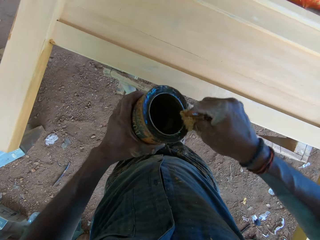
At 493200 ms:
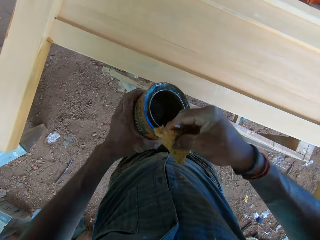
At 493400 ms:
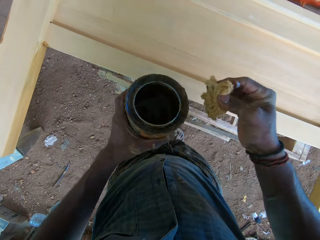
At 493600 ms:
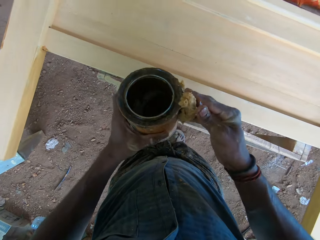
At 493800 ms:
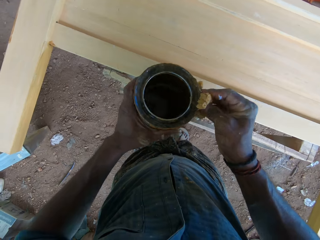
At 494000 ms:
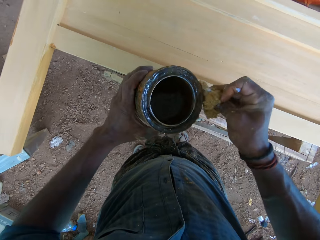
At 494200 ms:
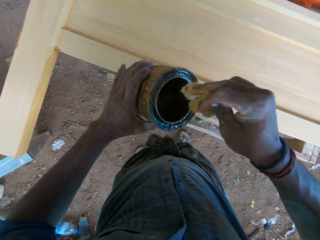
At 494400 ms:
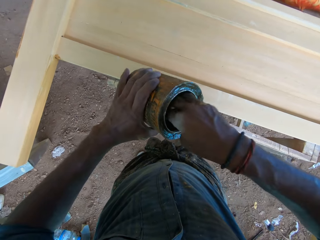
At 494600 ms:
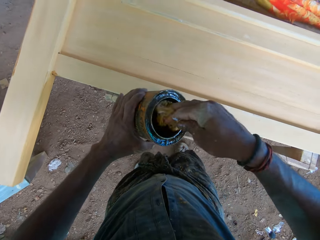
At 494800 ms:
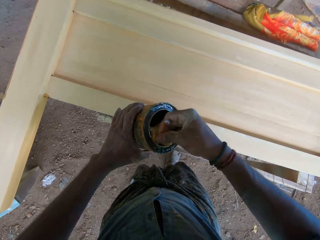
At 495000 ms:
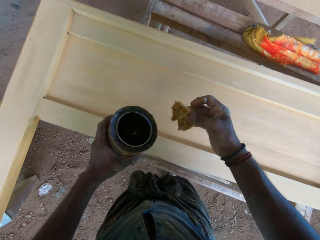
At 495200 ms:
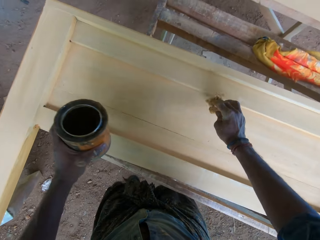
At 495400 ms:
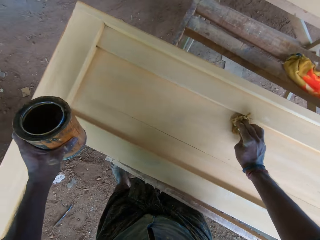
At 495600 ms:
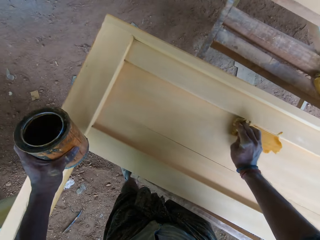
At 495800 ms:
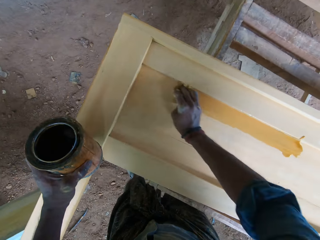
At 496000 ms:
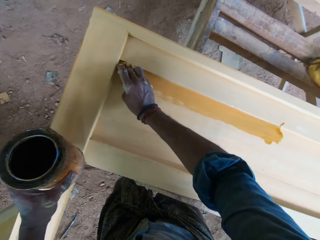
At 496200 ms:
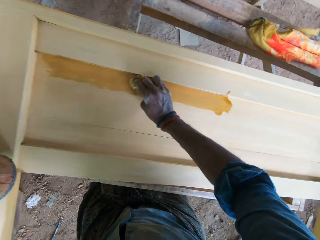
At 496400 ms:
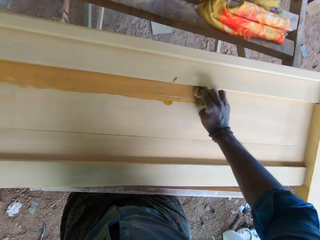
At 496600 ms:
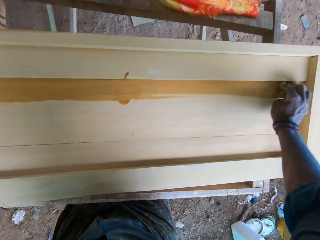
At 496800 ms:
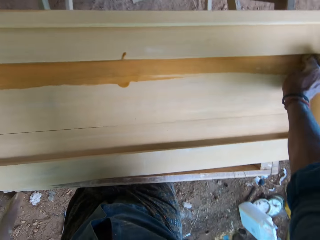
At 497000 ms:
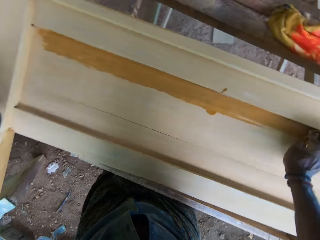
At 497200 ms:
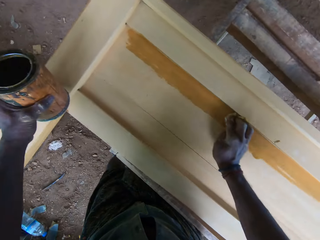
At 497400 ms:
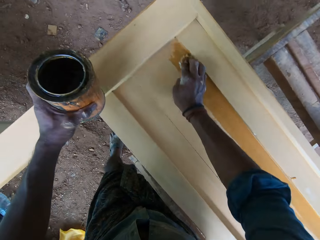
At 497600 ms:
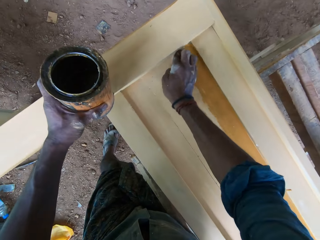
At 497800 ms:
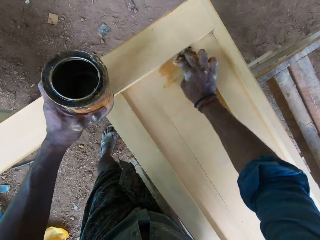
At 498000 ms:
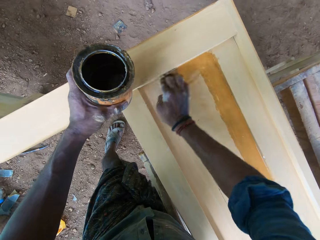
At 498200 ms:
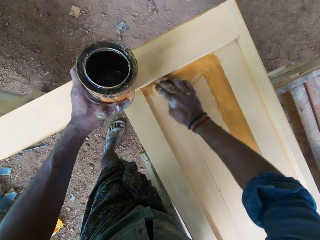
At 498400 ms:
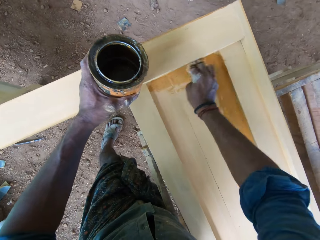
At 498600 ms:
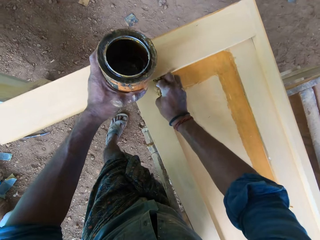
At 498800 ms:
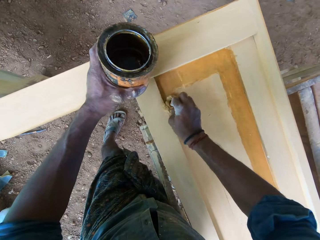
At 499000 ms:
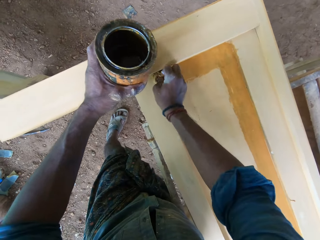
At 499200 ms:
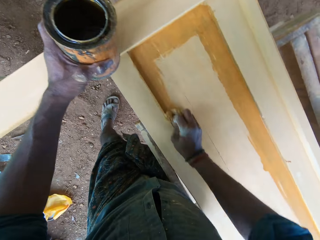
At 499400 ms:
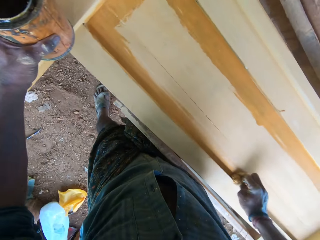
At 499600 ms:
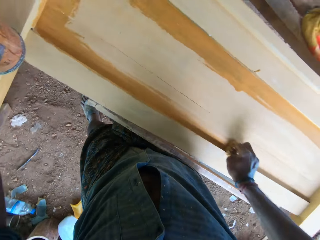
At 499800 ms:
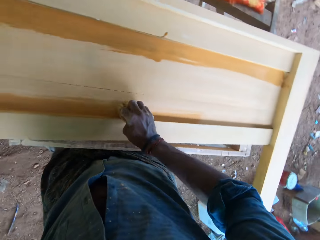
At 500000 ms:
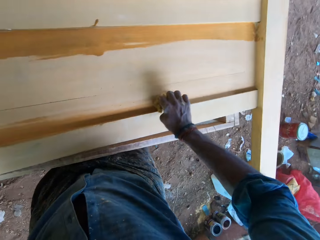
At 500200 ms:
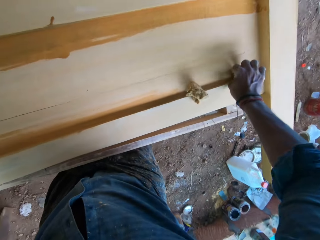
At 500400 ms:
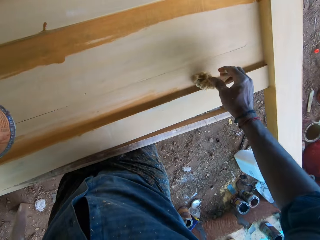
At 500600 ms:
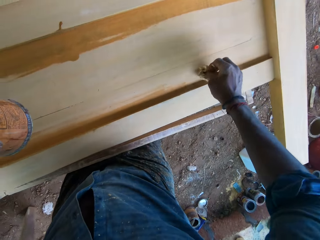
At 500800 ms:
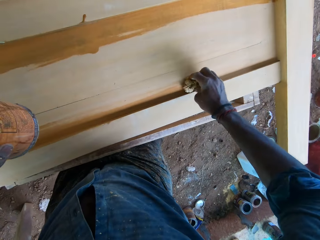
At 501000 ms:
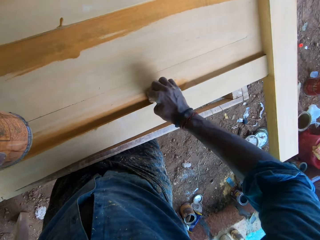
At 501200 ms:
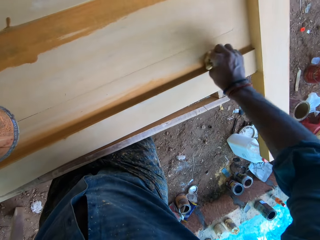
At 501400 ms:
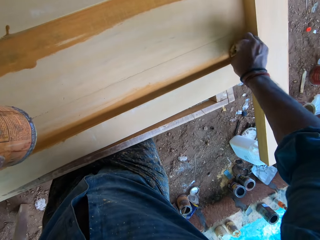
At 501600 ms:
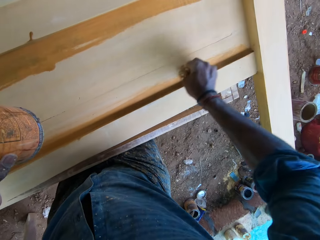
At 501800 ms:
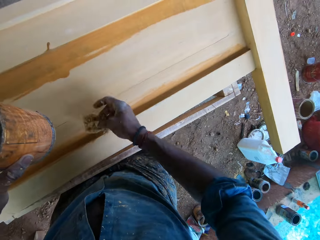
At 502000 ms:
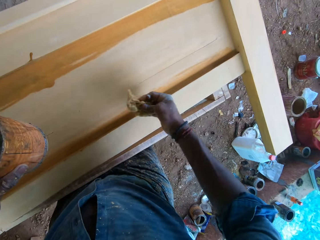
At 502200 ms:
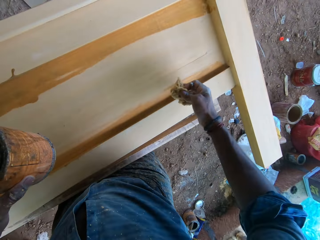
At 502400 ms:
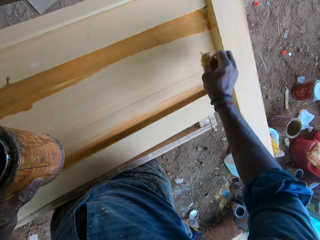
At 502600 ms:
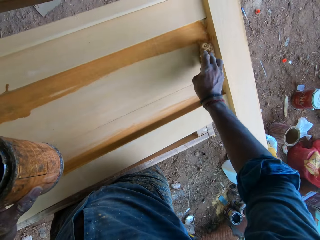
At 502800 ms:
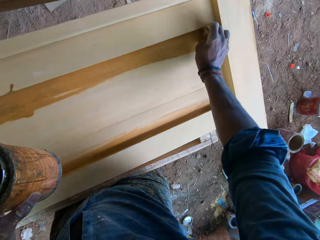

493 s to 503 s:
The camera wearer cleans the edge of the container or tin with the wool in his right hand. He takes paint from the container with the wool in his right hand. He paints the board or wood on the table with the wool in his right hand. He places the tin on the wood. He applies paint on the wood.

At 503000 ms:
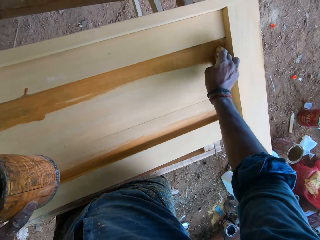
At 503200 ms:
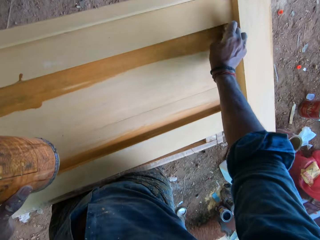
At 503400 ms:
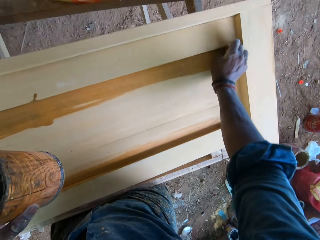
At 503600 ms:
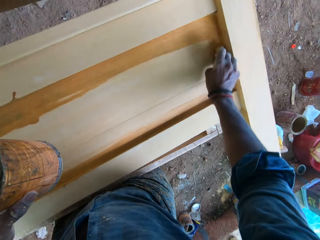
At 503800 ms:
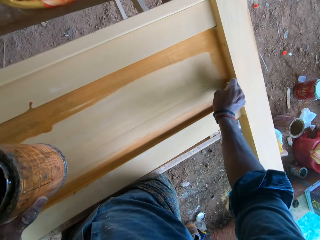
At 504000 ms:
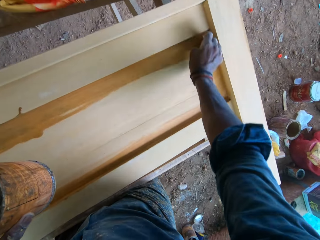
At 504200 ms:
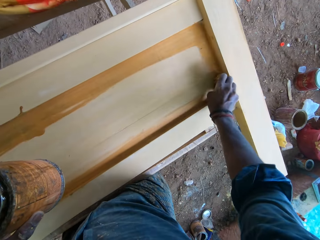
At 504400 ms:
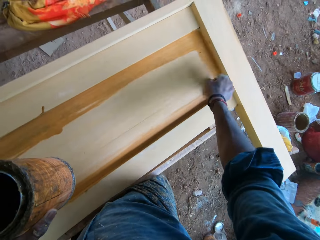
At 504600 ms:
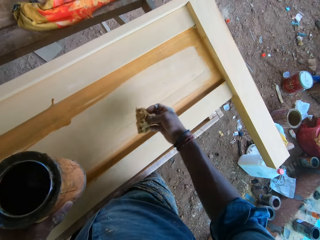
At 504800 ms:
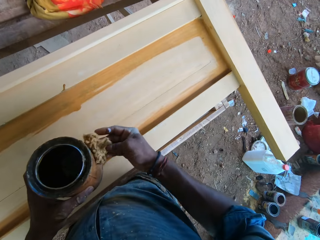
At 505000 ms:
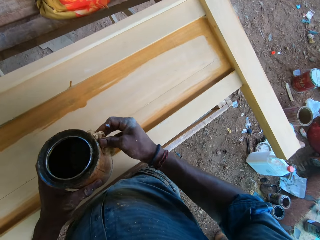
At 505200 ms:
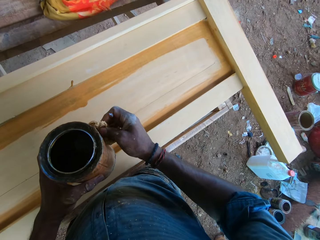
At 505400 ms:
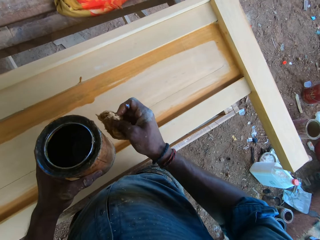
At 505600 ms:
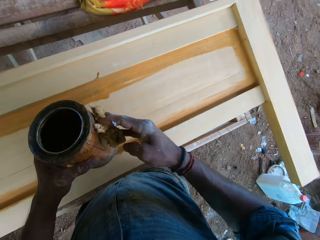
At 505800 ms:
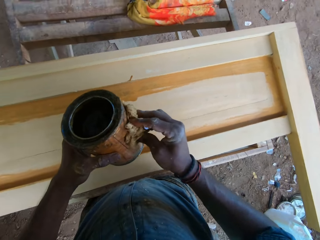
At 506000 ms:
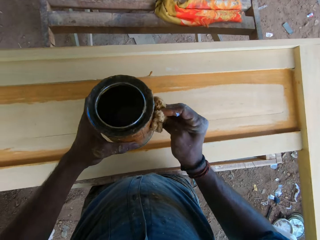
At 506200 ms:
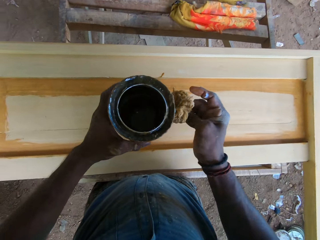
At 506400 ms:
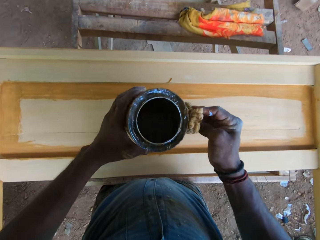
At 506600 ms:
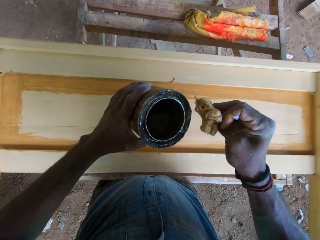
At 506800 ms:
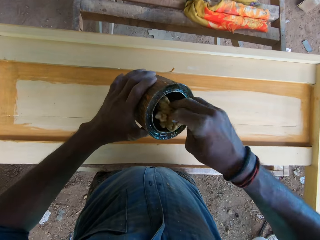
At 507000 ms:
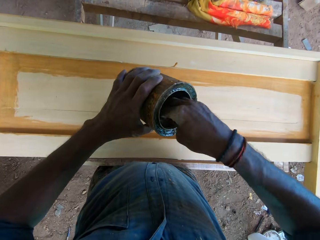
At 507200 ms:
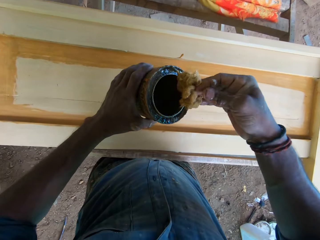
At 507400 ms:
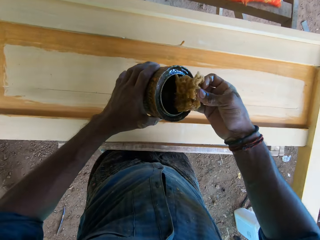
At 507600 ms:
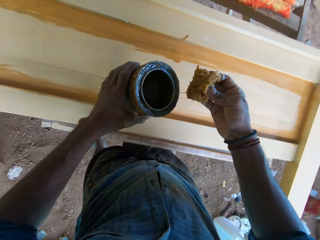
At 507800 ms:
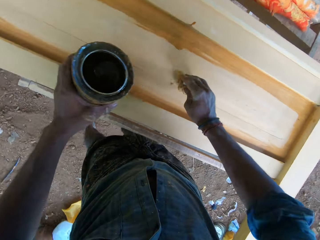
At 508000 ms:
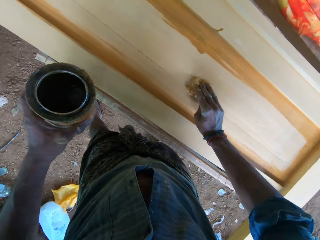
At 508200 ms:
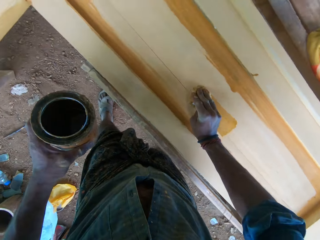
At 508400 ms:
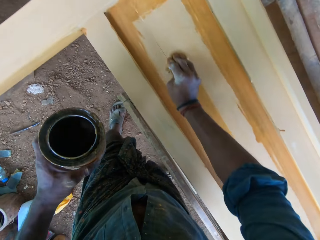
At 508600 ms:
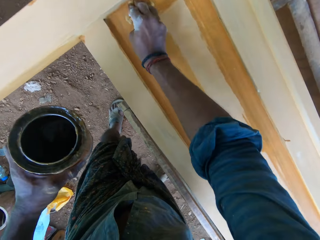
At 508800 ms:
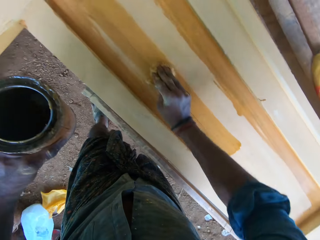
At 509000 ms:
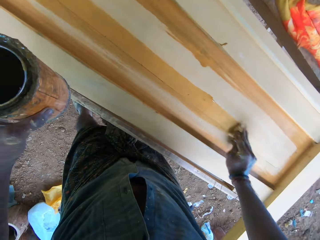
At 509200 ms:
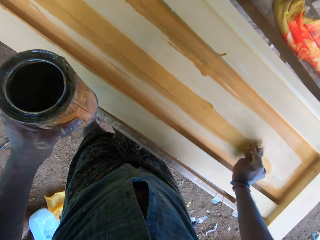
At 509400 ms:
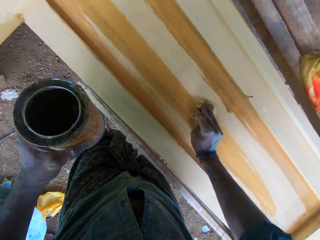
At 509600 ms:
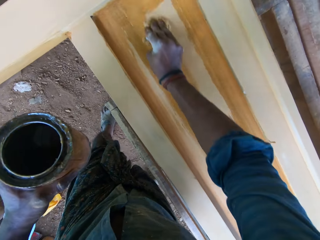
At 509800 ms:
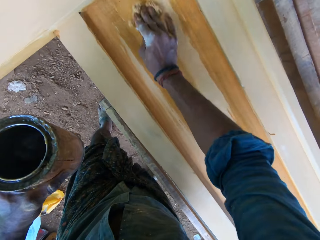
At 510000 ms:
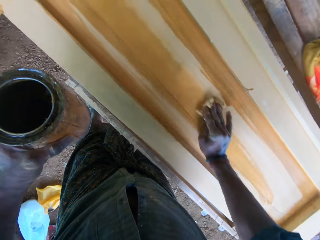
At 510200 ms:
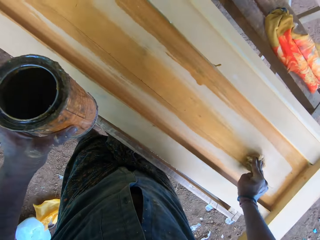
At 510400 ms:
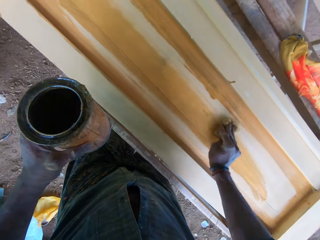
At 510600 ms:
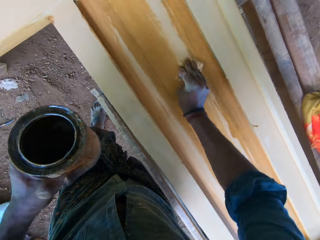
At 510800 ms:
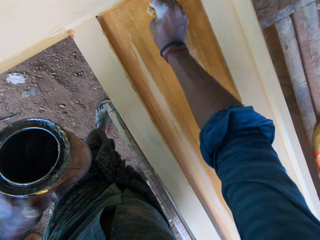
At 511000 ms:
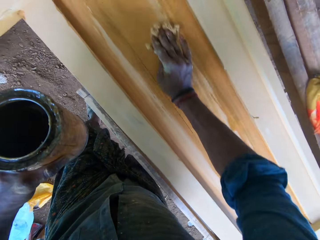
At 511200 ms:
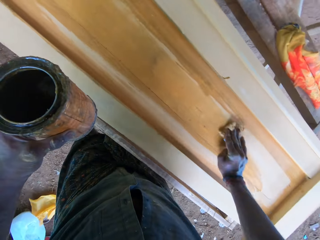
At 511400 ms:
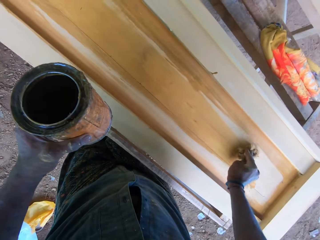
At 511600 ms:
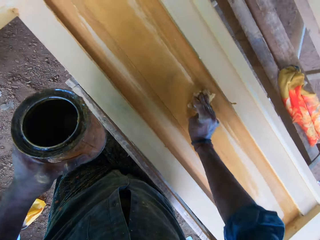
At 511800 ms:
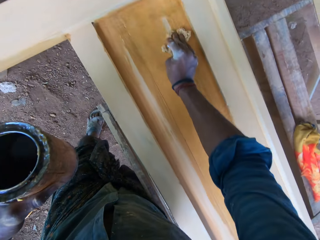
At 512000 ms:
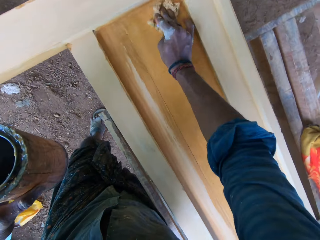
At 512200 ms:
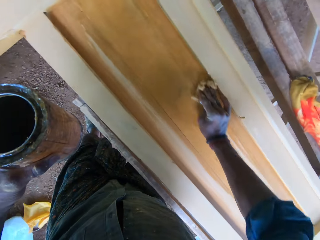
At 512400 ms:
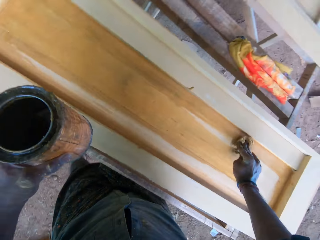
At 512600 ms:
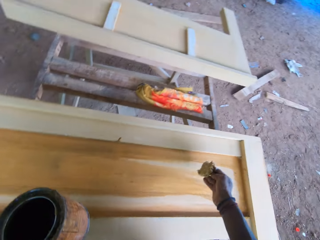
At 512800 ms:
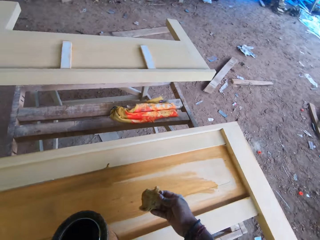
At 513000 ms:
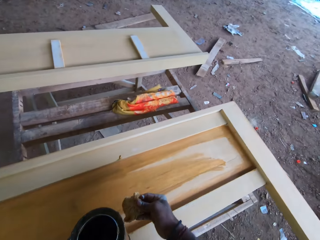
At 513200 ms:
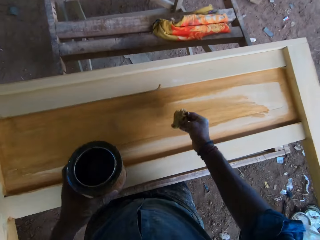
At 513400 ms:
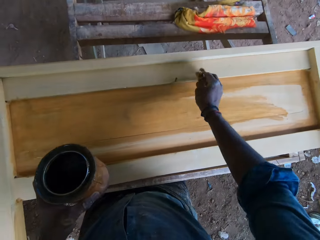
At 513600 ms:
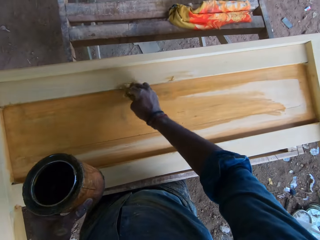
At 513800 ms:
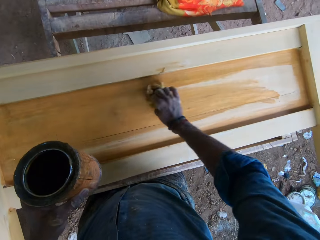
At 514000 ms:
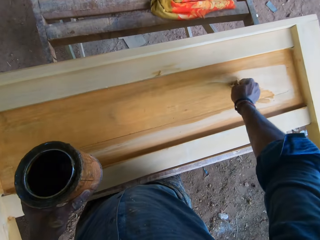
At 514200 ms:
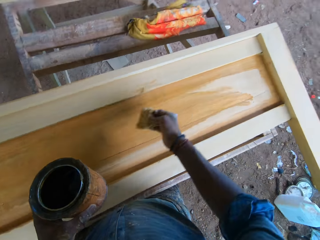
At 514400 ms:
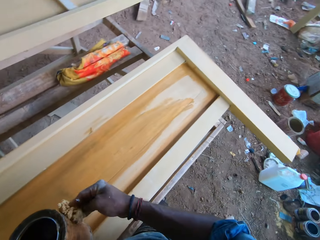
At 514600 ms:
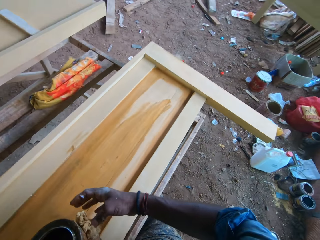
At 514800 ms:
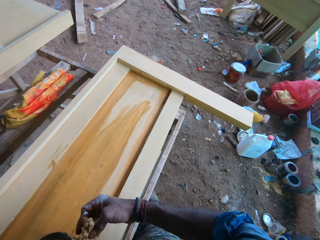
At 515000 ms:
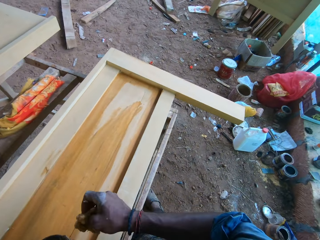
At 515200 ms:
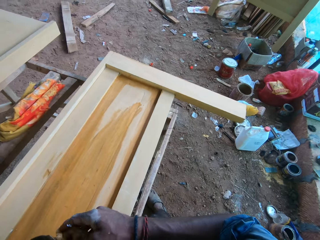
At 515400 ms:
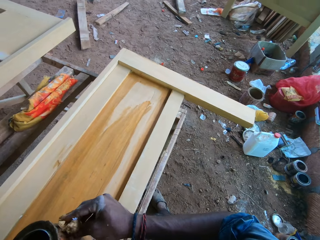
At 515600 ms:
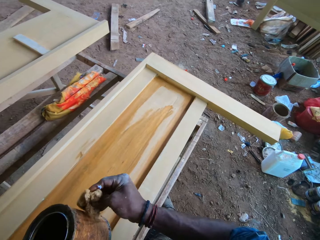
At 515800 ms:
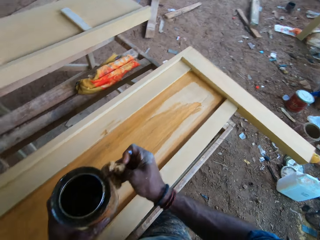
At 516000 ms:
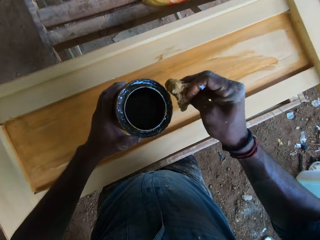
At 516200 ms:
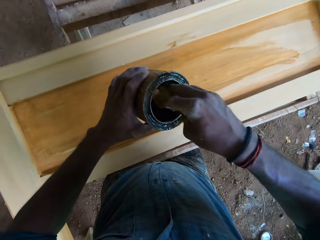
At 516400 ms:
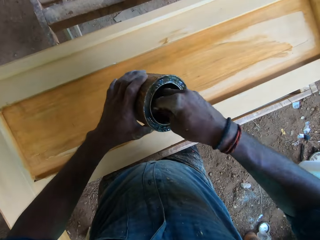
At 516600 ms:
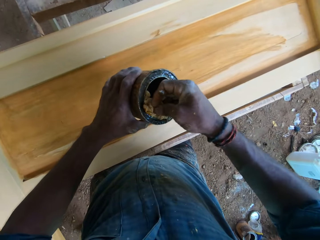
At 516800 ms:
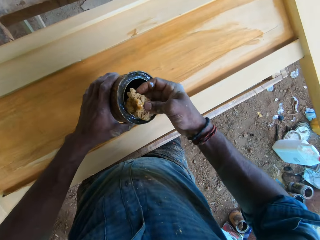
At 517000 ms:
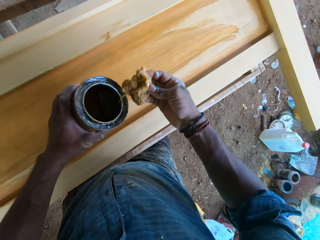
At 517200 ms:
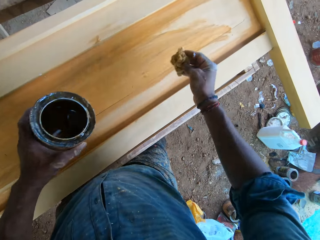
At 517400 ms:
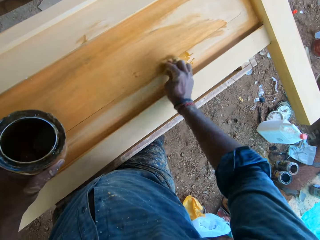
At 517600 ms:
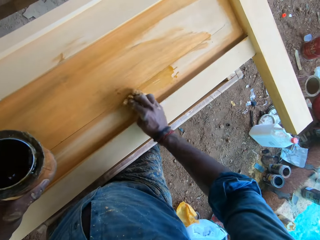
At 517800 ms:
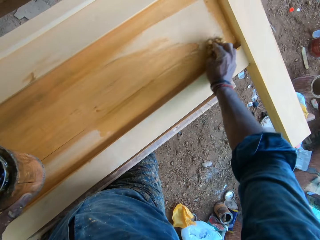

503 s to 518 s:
The camera wearer adjusts the cloth with his hand. He takes paint from the container with the wool in his right hand. He paints the board on the table with the wool in his right hand. He wipes the container with the wool in his right hand. He adjusts the cloth with his hand. He takes paint from the container with the wool in his right hand. He paints the board on the table with the wool in his right hand.
